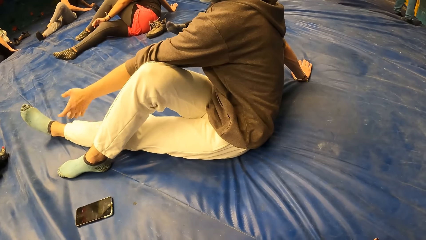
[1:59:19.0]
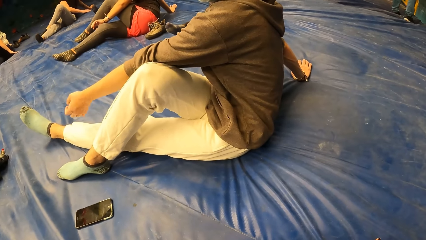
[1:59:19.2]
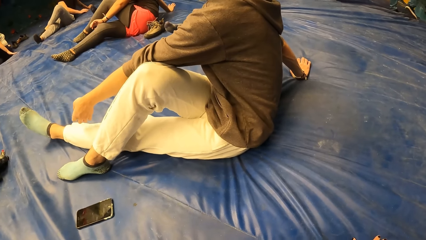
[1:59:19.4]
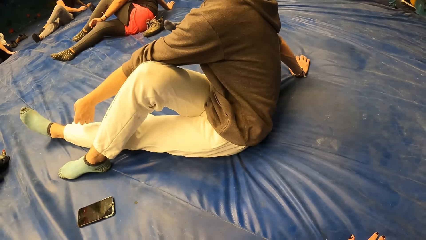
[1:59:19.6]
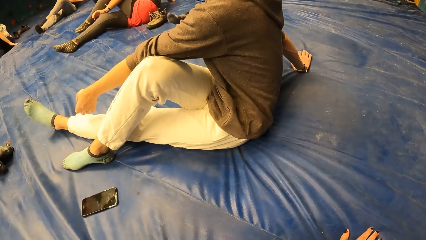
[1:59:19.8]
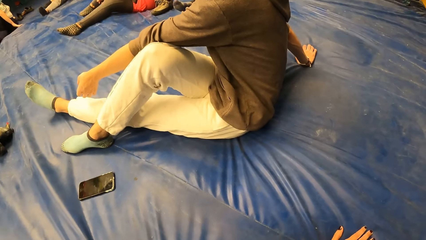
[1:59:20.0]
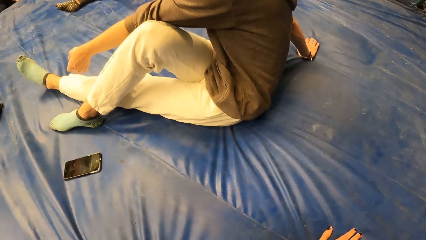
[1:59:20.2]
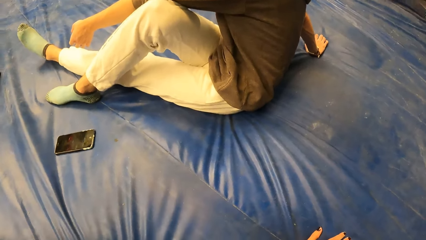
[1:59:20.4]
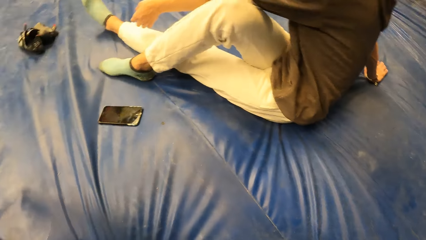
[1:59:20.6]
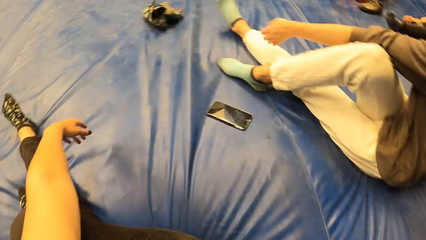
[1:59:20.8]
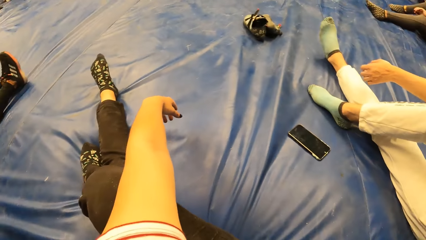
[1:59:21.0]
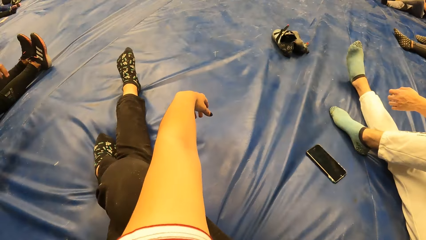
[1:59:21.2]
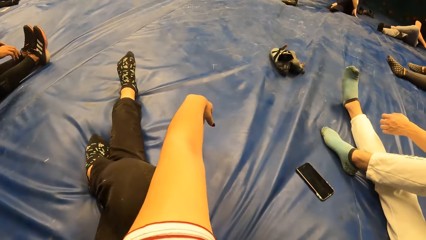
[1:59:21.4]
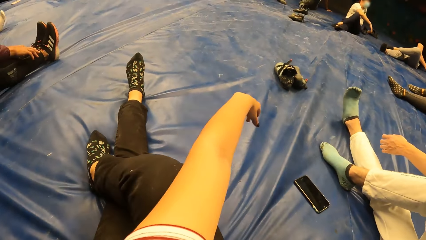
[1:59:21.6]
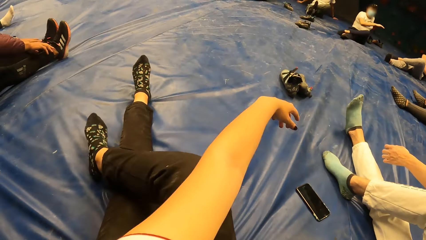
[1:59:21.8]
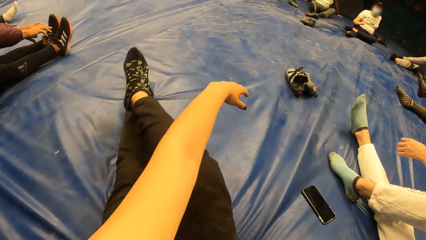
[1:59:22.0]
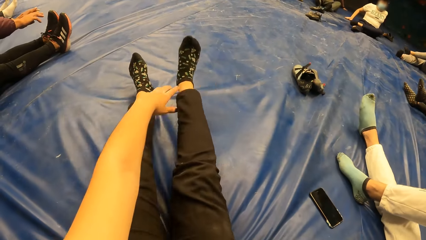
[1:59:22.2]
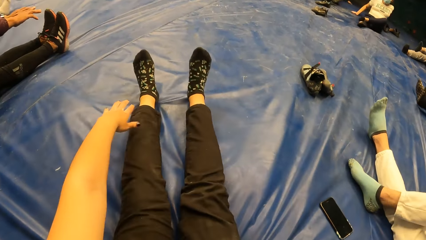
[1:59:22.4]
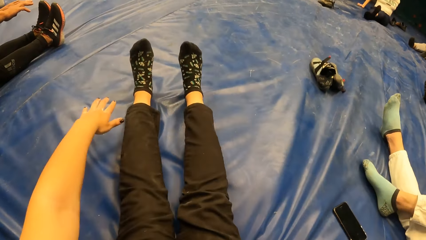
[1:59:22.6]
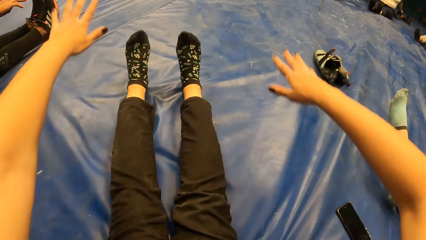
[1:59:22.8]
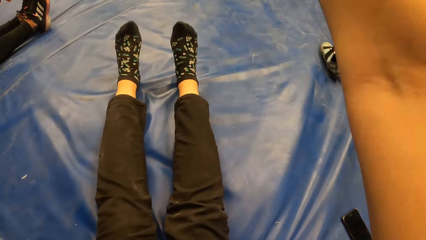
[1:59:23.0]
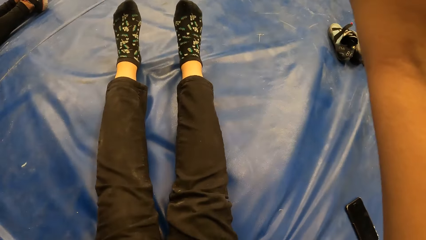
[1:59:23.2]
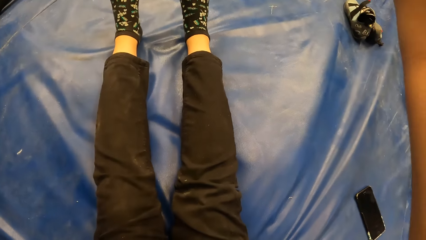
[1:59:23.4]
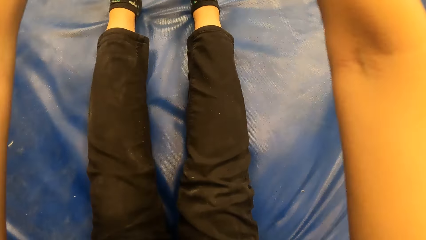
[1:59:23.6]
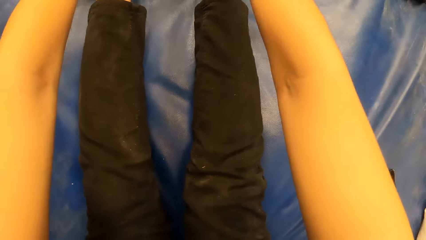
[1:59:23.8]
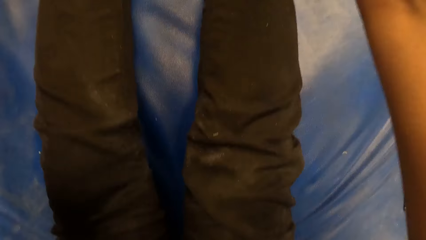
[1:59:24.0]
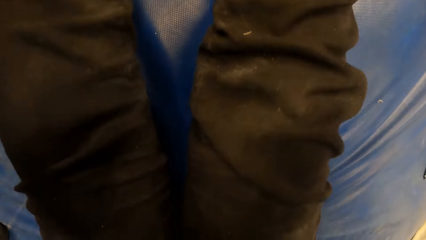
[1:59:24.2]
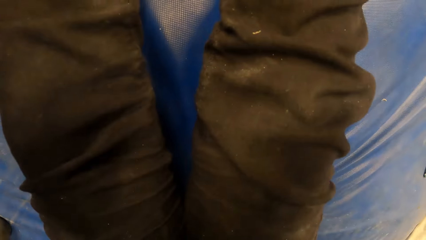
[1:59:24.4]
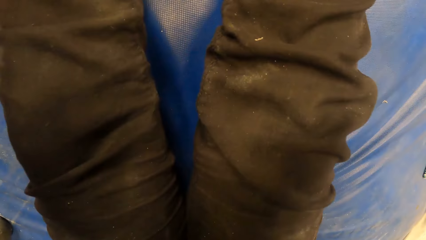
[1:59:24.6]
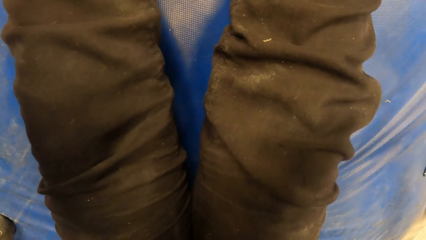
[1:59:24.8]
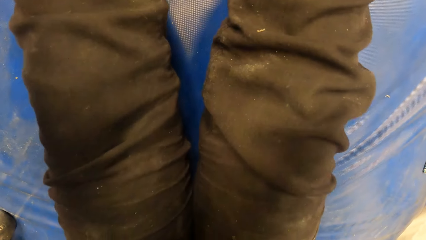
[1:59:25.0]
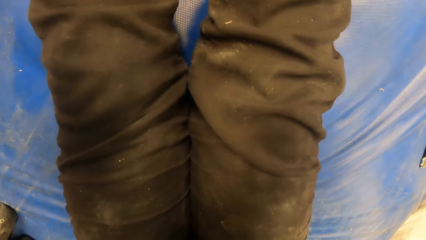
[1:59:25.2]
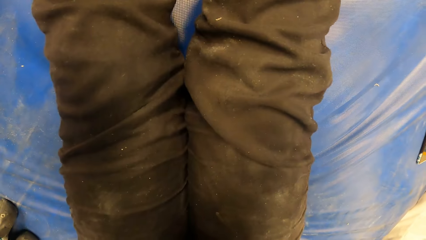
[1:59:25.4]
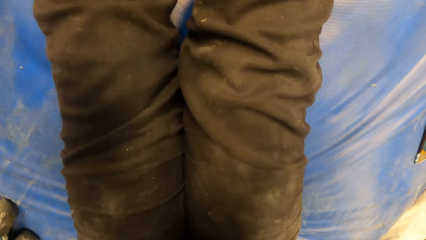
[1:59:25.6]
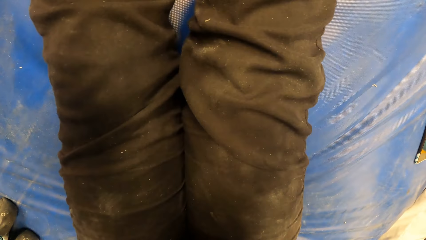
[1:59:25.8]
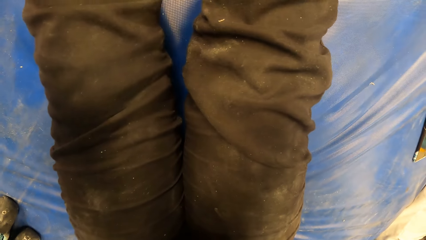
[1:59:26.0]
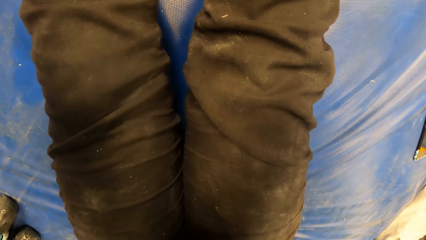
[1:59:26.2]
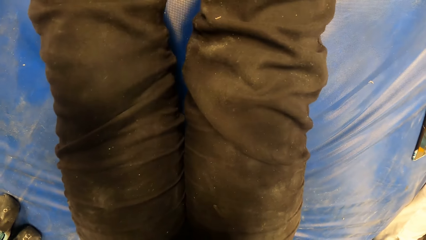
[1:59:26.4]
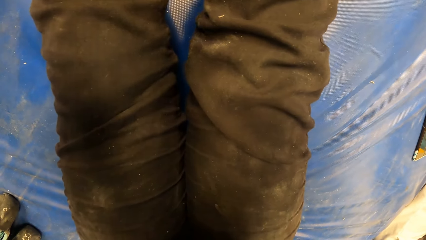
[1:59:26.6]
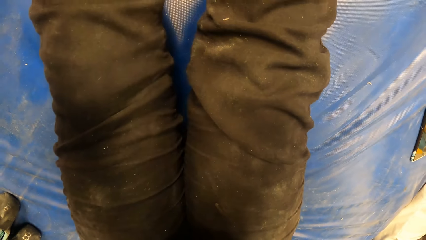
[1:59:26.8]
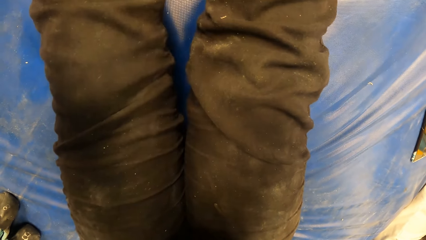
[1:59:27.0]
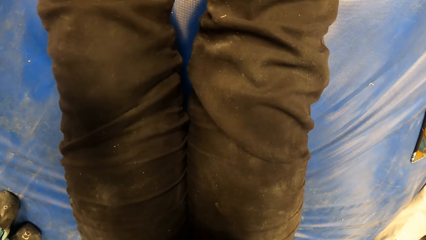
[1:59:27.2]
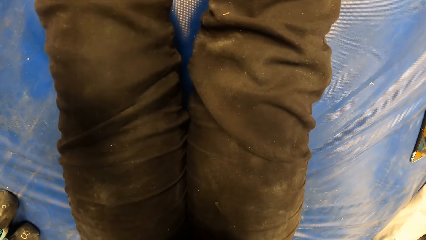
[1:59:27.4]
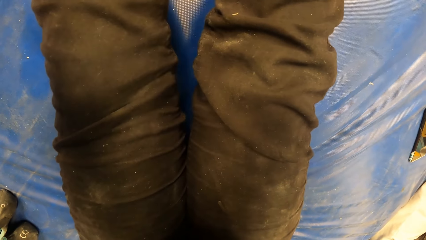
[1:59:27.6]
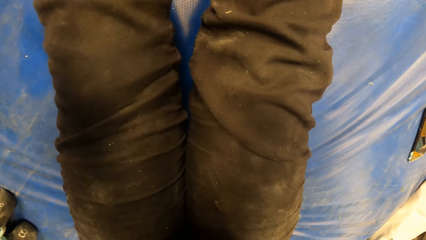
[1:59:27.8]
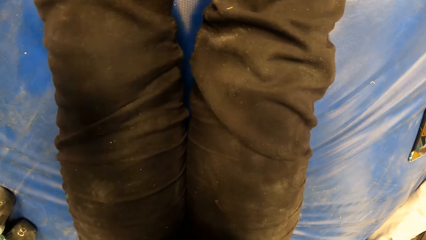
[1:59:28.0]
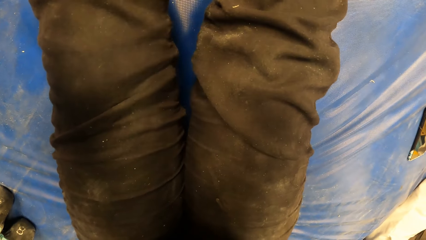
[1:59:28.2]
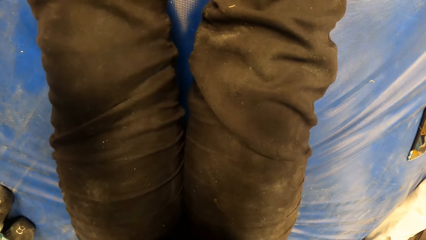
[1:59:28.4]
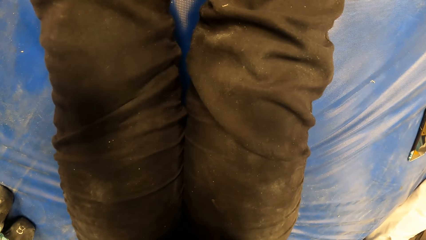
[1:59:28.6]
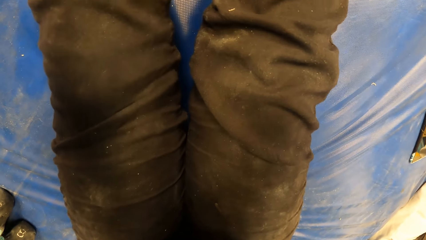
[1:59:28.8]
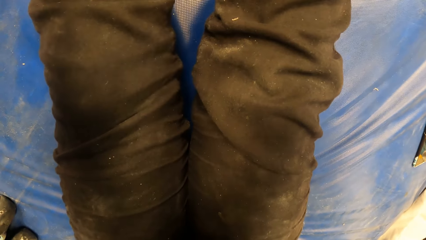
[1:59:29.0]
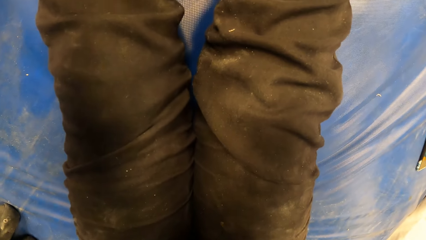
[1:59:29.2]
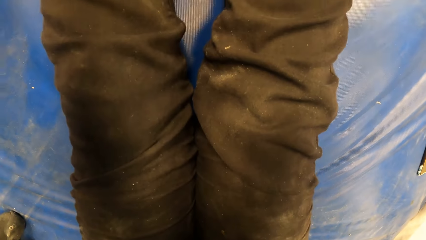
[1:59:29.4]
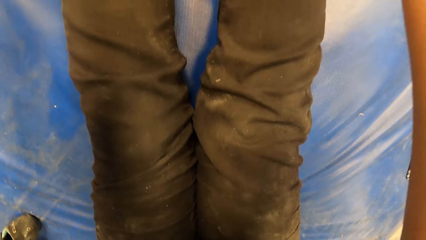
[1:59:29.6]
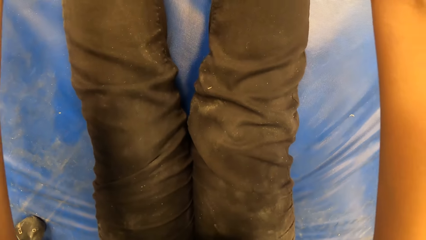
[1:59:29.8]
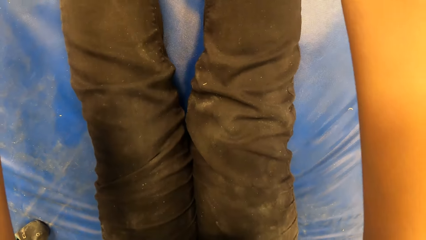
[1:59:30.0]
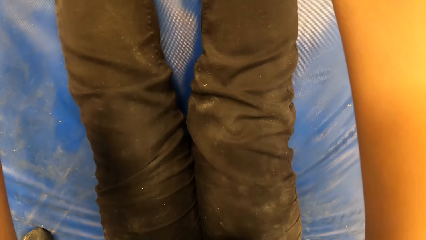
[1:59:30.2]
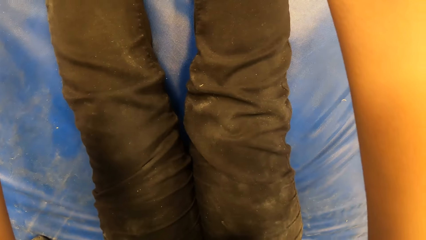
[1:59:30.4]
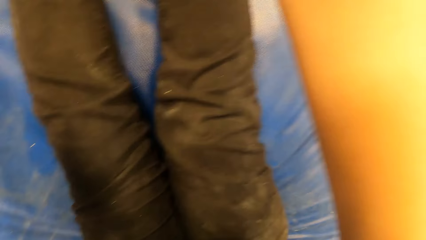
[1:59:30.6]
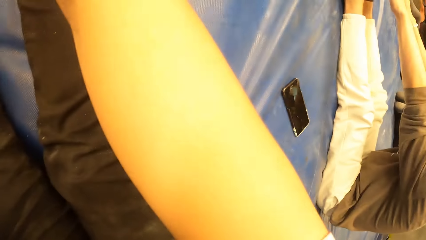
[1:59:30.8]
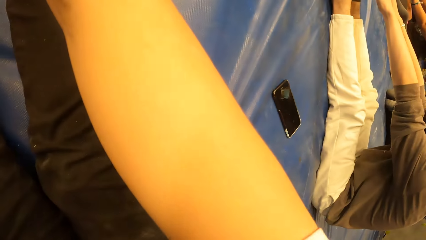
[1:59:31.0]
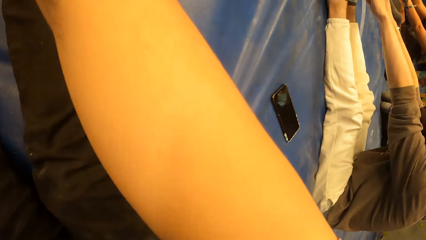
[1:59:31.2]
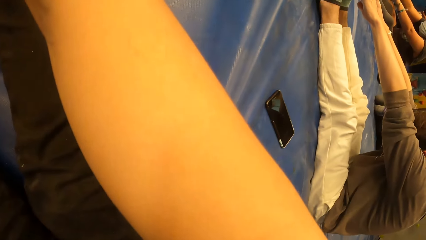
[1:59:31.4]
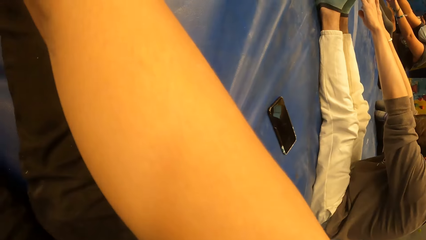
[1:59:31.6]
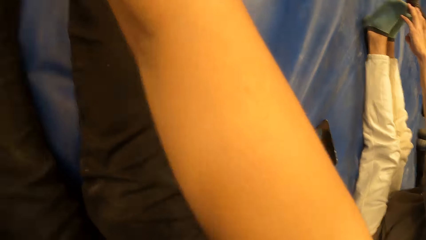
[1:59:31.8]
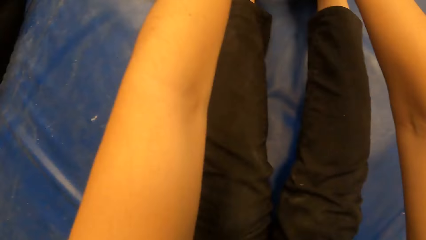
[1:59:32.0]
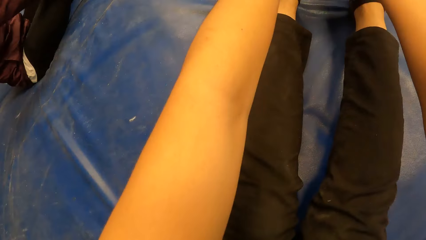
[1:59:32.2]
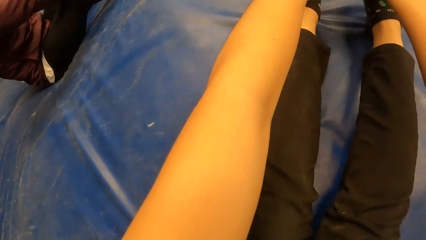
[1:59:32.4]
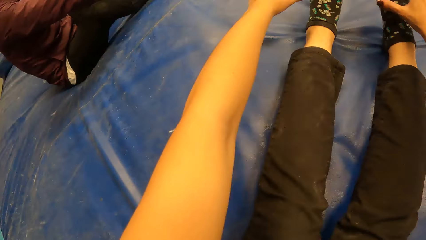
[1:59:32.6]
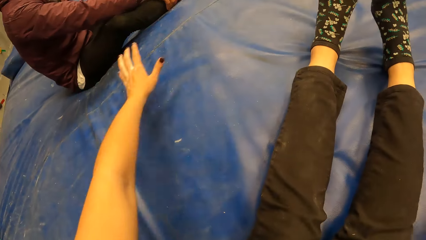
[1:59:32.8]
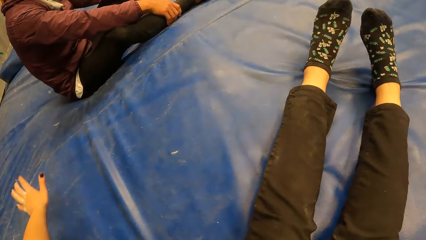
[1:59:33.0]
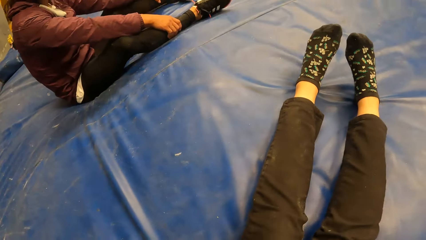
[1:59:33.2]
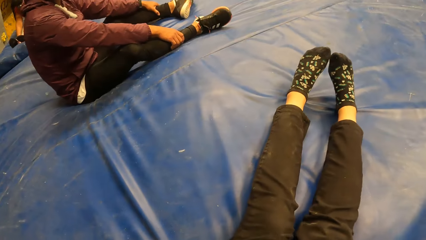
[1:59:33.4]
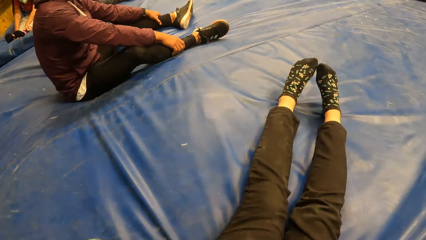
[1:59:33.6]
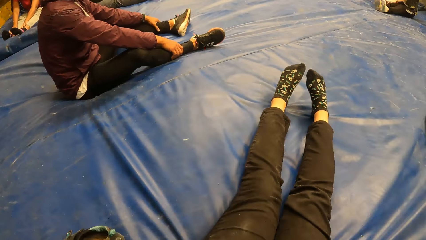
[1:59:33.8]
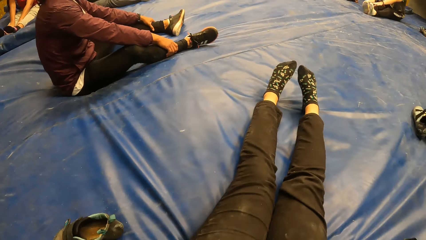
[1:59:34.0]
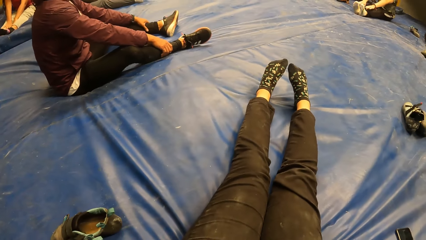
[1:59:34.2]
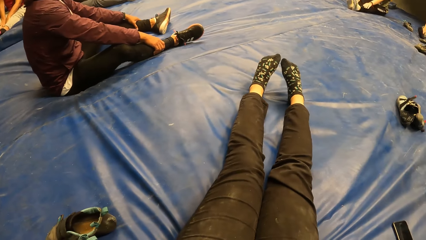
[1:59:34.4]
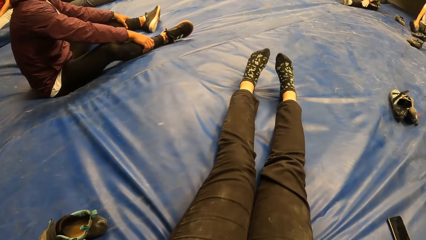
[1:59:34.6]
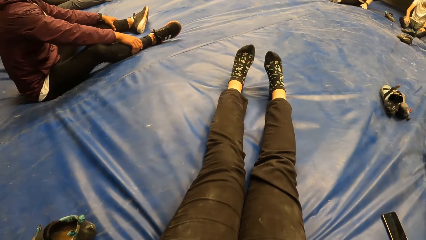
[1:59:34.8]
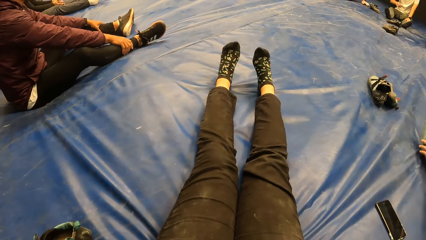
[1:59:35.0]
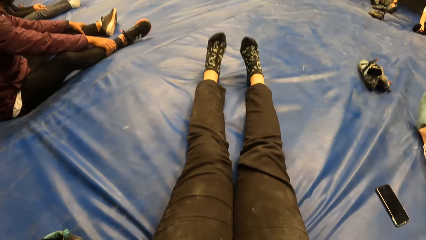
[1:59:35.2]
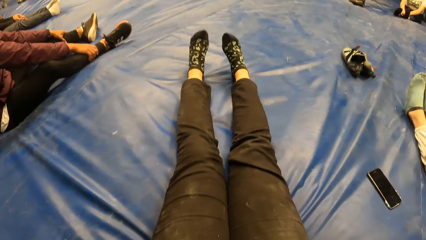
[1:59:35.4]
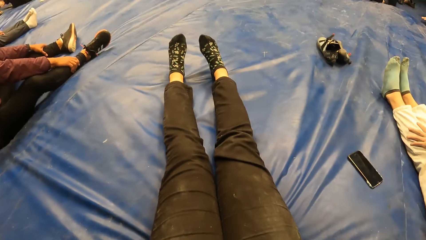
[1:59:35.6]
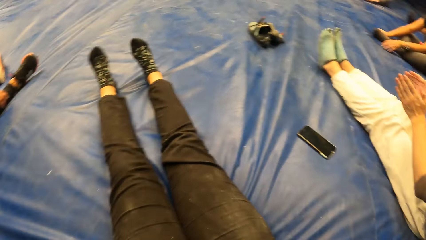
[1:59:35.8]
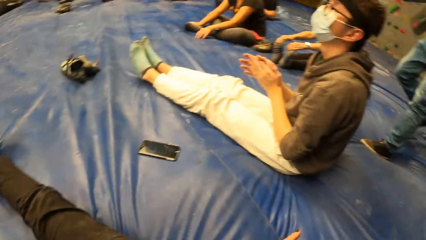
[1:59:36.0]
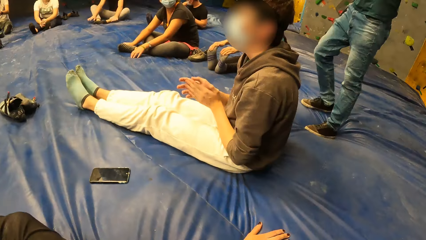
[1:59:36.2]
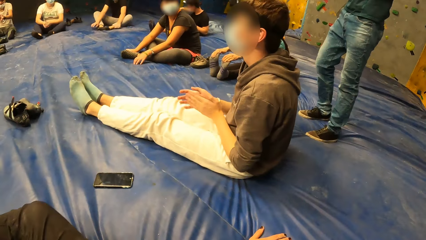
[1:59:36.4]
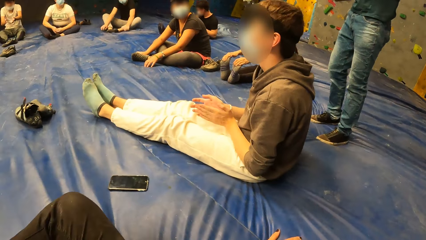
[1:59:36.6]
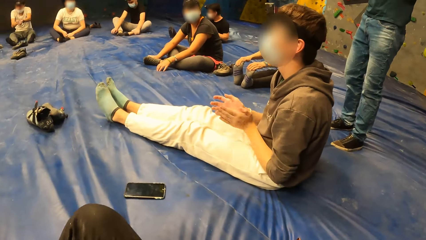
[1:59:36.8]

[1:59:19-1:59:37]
The camera wearer removes the right leg from the left leg. They align their legs. They stretch their hands. They stretch their body. They stare around. A man claps both hands.
